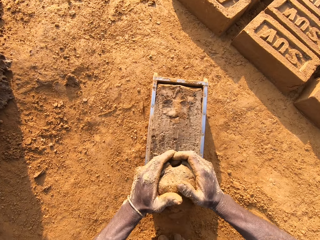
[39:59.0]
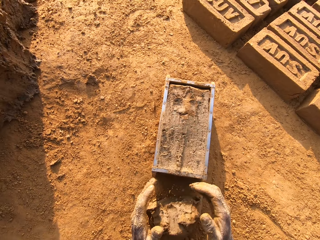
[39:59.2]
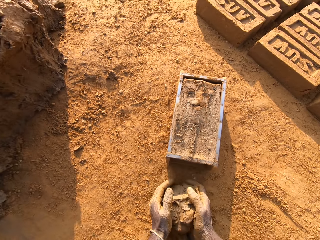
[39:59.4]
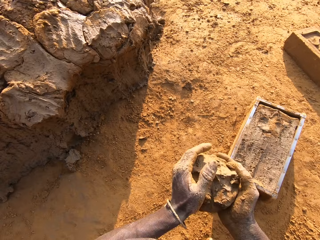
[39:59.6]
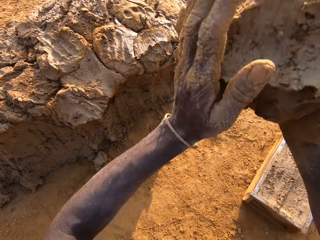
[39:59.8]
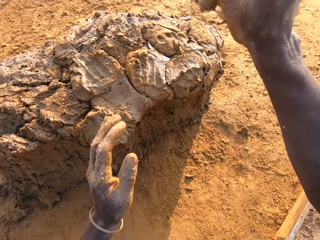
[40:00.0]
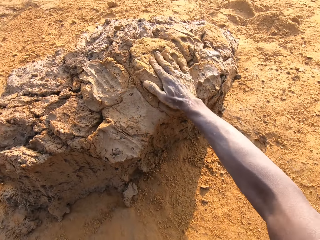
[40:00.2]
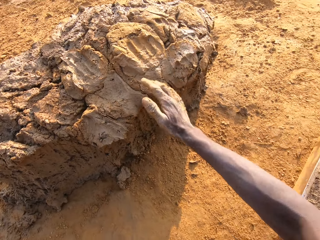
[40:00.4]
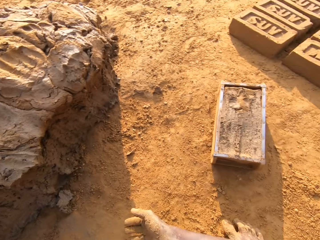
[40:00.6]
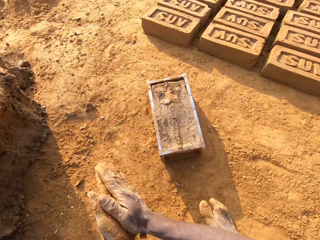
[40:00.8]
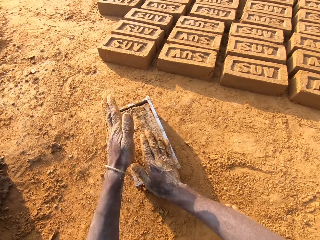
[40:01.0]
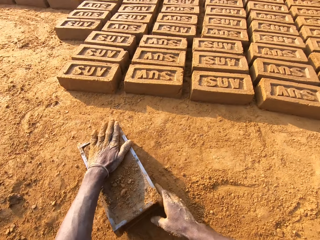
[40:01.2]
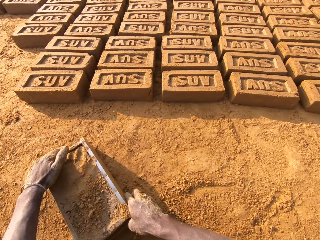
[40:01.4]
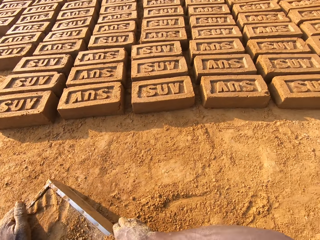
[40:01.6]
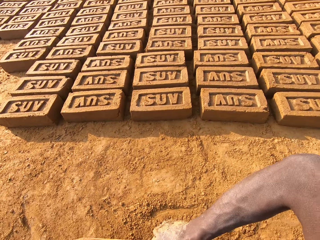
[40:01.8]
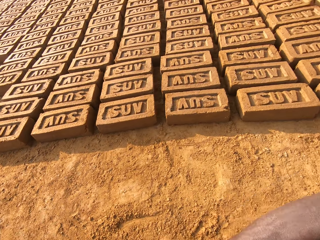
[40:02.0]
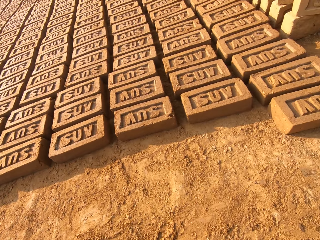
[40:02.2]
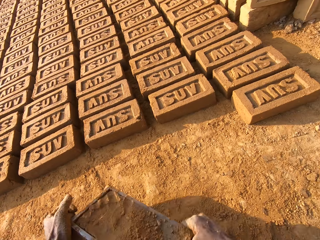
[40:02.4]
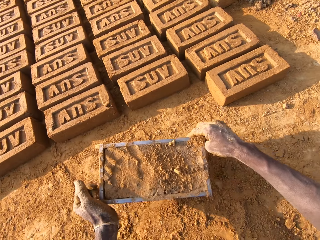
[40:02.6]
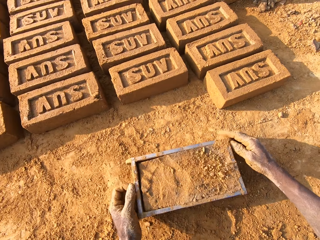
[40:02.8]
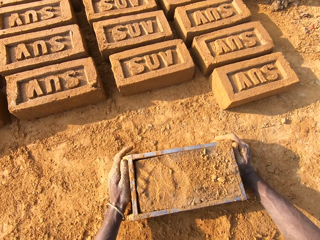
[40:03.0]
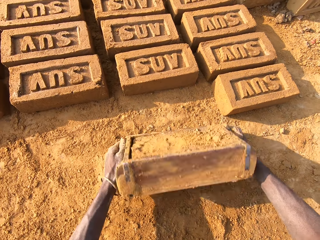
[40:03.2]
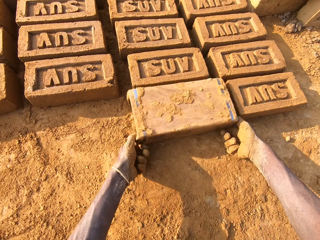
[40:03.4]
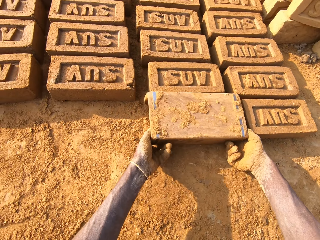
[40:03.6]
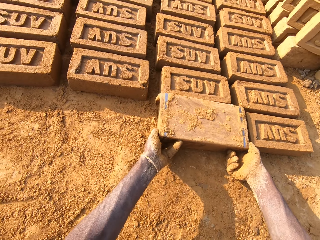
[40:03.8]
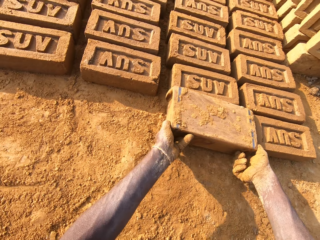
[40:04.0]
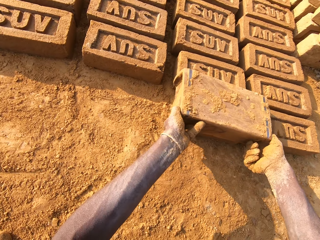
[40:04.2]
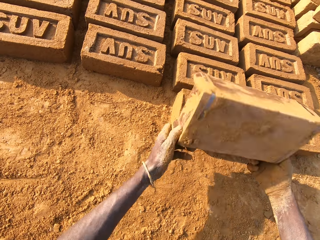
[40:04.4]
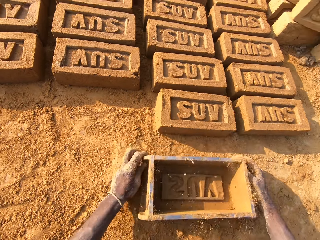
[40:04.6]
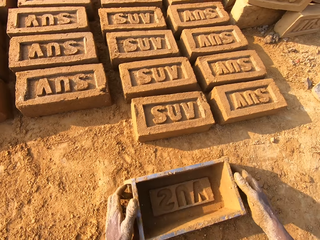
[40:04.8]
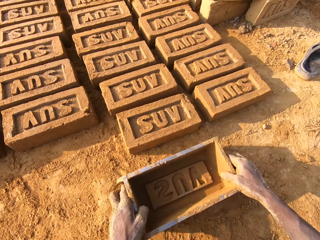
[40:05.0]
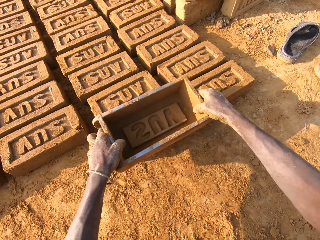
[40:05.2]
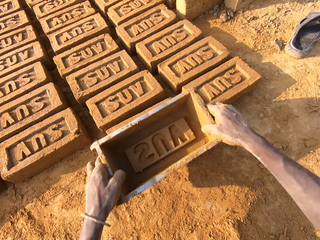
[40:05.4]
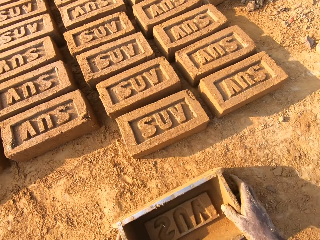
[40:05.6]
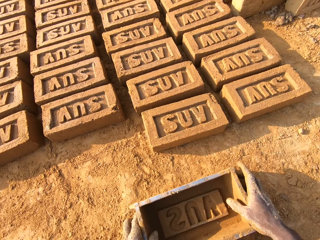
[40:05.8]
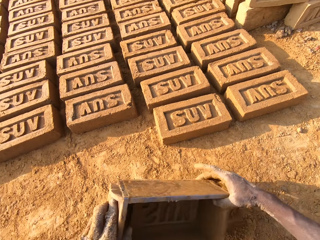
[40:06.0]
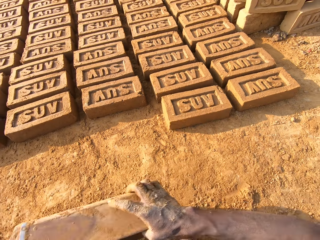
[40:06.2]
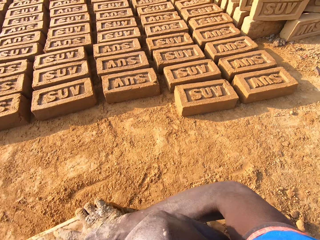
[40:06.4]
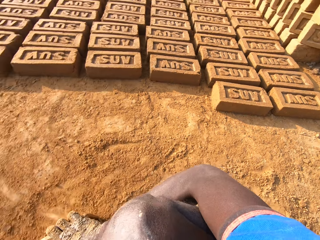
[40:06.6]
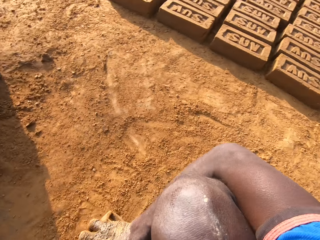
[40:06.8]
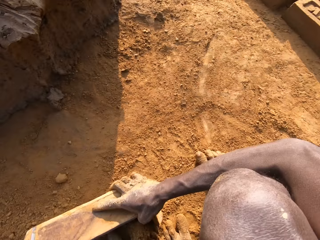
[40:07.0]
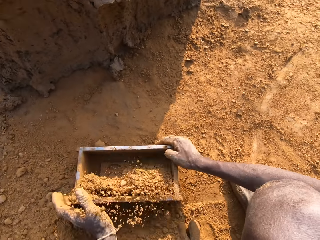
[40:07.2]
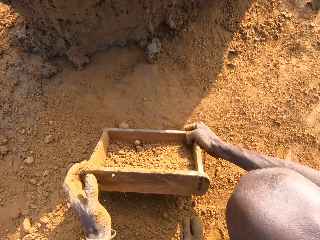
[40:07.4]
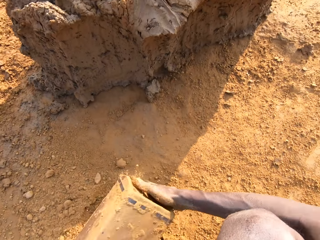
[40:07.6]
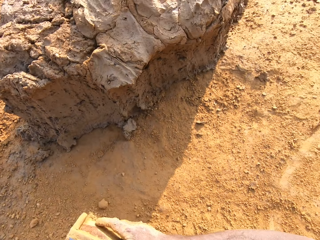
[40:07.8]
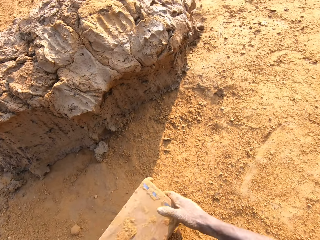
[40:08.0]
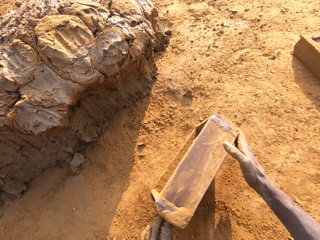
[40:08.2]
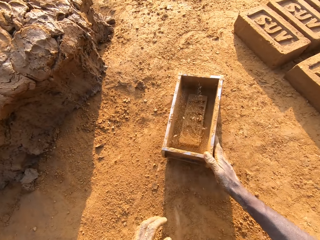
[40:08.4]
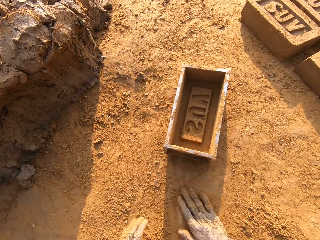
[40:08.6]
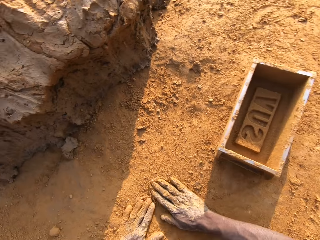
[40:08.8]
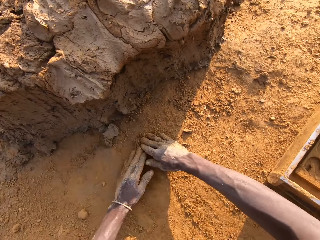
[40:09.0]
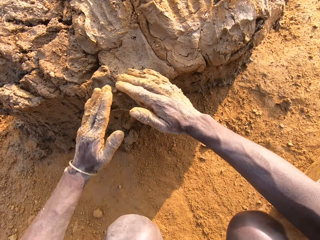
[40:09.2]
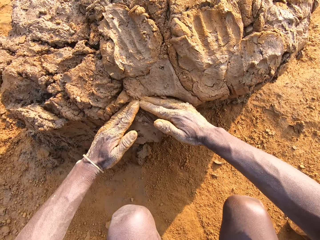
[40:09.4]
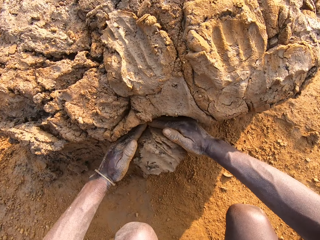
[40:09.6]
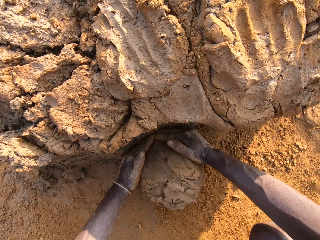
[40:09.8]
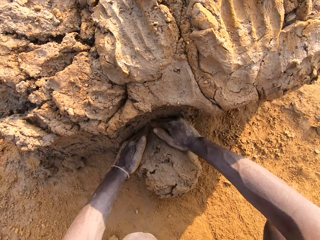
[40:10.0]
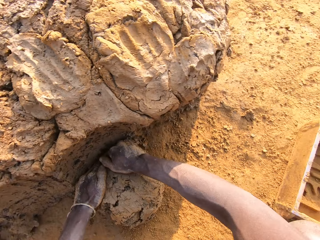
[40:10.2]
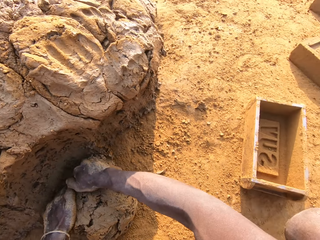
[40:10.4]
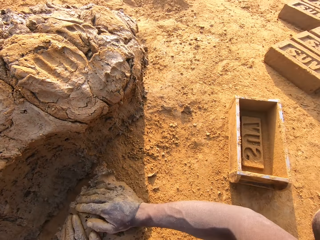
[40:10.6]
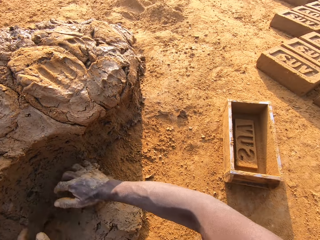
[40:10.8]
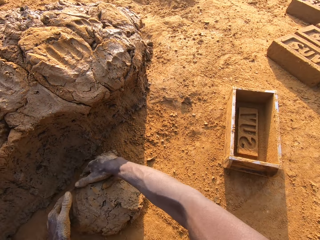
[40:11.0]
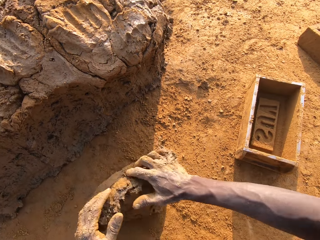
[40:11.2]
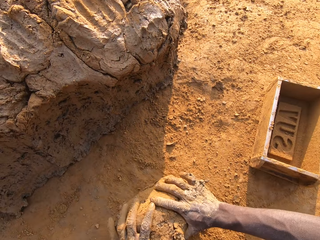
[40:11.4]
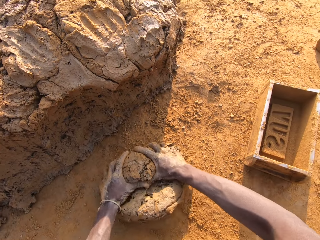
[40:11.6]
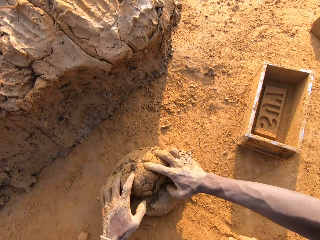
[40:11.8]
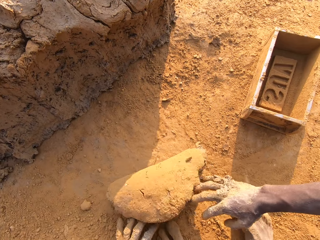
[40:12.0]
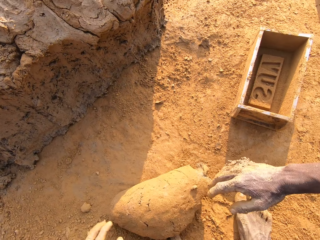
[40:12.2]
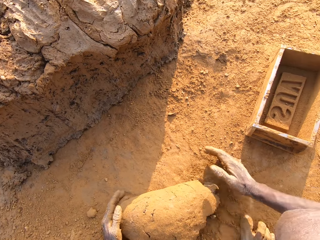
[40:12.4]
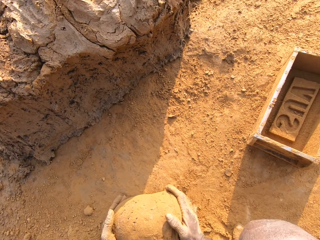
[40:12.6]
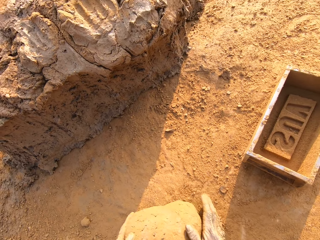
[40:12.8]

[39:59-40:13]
The camera wearer scrapes mortar or clay from the brick mould with his hands. He drops the clay on the ground. He picks up the clay. He drops the portion of mortar in his hands on the heap of mortar. He takes sand on the ground with his left hand. He rubs the sand in his hands. He beats the mortar in the brick mould with the sand in his left hand. He picks up the brick mould. He applies the sand on the clay. He moves the brick mould closer to the bricks aligned on the ground. He places the brick mould on the ground. He flips the brick mould upside down. He removes the brick mould from the brick. He places the brick mould on the ground. He taps the brick with the brick mould in his hands. He picks up the brick mould. He presses the brick with the brick mould. He places the brick mould on the ground. He moves close to the heap of mortar. He picks up the brick mould. He puts sand in the brick mould. He packs sand on the ground with the brick mould. He pours the sand in the brick mould on the ground. He puts the brick mould on the ground. He touches the ground. He slides his hands on the ground. He cuts out a portion of mortar from the heap of mortar with his hands. He molds the mortar on the ground.

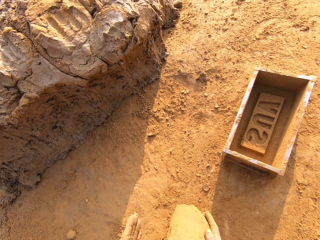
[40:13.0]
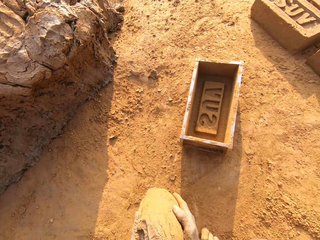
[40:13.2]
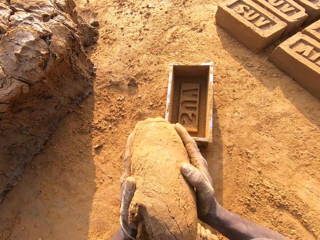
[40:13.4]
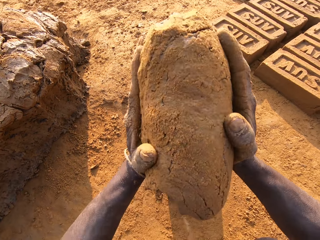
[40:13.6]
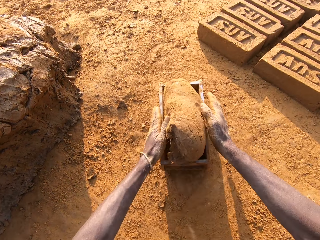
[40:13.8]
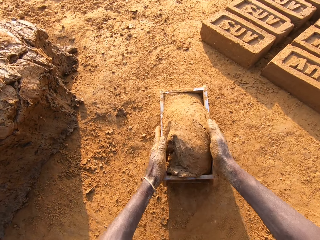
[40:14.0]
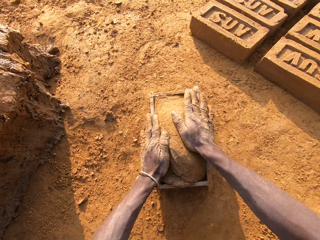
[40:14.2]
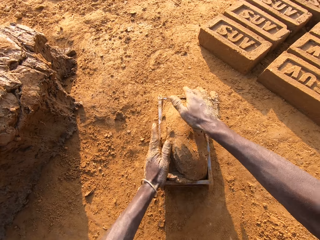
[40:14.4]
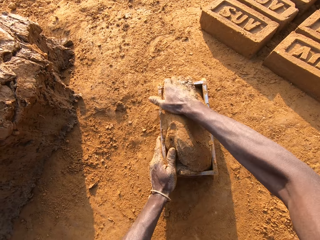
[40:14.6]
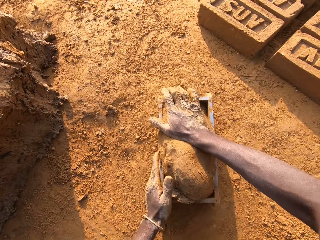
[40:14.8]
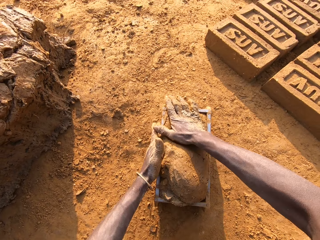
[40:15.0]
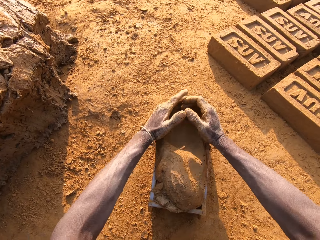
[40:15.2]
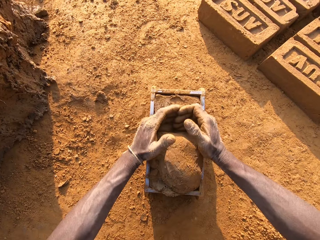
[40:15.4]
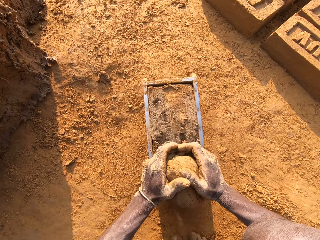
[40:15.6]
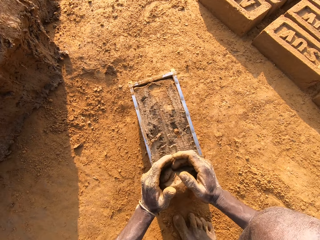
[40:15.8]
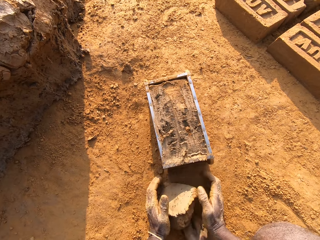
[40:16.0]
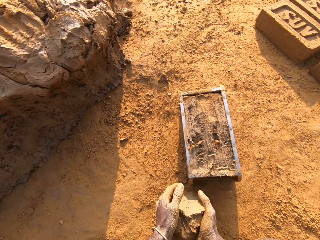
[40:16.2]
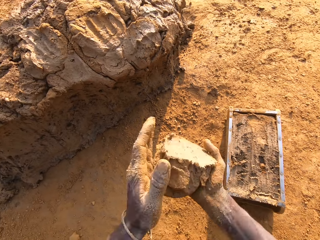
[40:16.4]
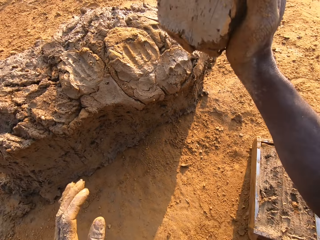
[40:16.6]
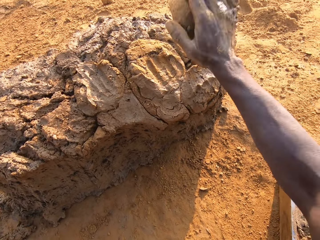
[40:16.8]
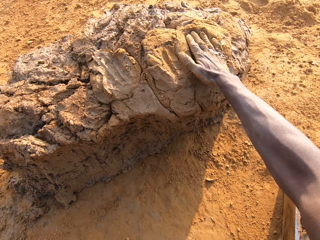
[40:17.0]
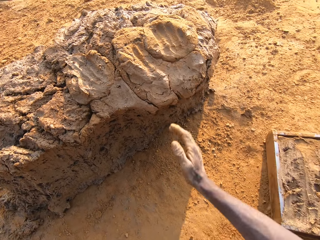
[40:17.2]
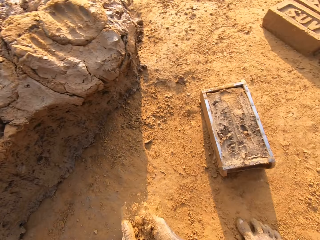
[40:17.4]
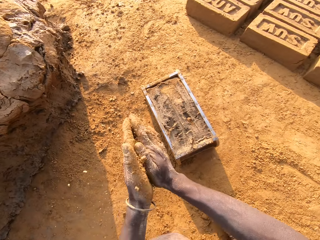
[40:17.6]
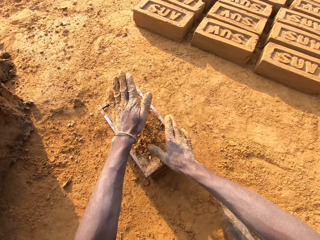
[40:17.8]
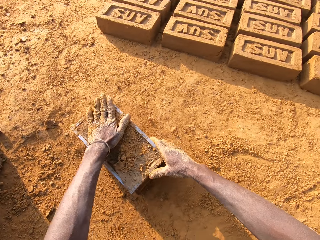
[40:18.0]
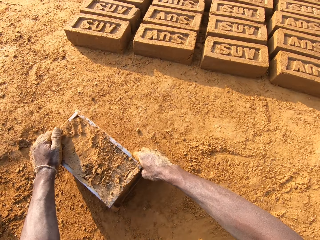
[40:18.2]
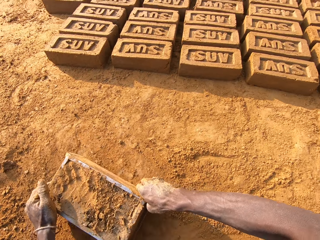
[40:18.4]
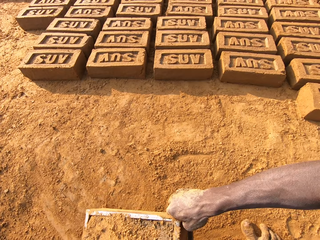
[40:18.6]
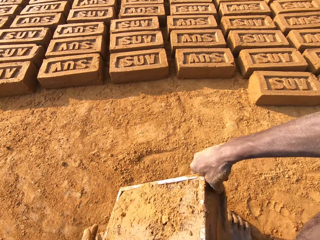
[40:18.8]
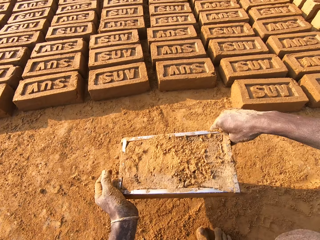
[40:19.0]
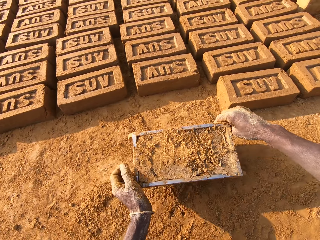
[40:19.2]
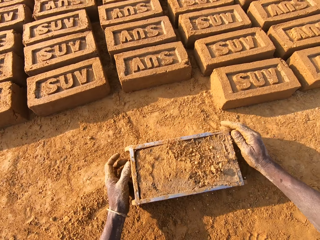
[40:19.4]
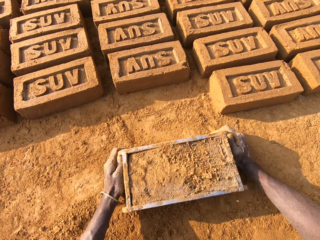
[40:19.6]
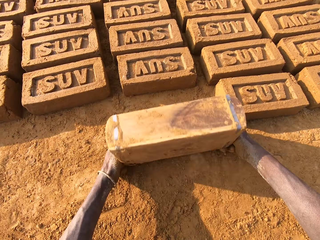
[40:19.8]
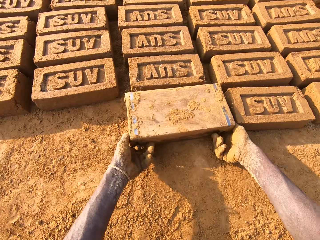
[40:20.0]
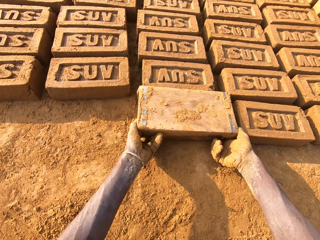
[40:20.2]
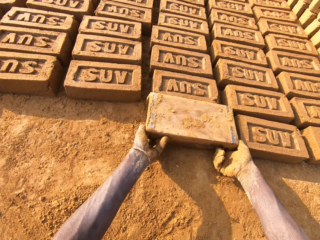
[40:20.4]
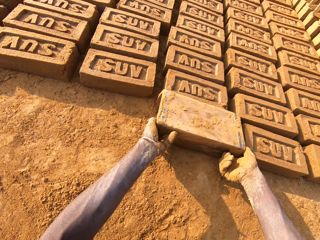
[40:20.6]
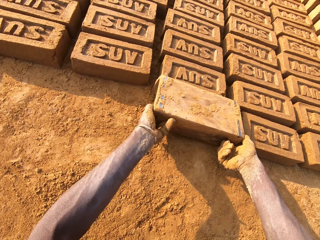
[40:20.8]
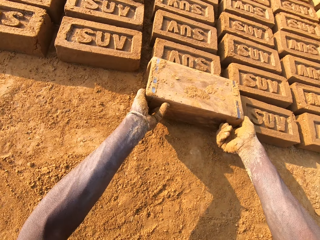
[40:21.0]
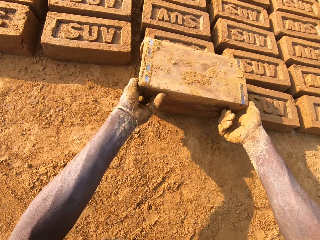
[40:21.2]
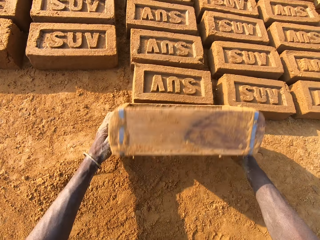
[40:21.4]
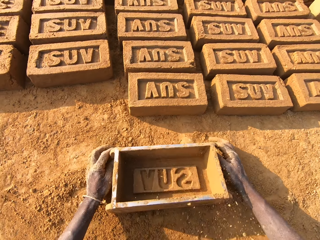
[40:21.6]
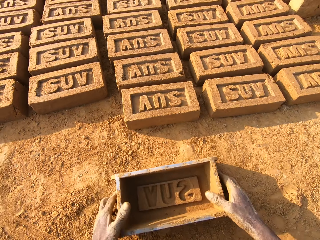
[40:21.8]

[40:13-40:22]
The camera wearer picks up the clay or mortar. He puts the clay in the brick mould. He presses the clay. He holds the brick mould. He scrapes mortar from the brick mould with his hands. He drops the clay on the ground. He picks up the clay. He drops the portion of mortar in his hands on the heap of mortar. He takes sand on the ground with his left hand. He rubs the sand in his hands. He beats the mortar in the brick mould with the sand in his left hand. He puts the sand in the clay. He picks up the brick mould. He moves the brick mould closer to the bricks aligned on the ground. He places the brick mould on the ground. He flips the brick mould upside down. He removes the brick mould from the brick. He places the brick mould on the ground.
